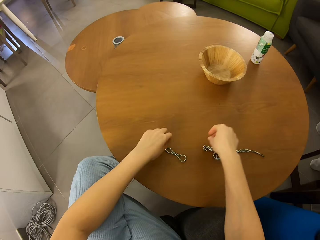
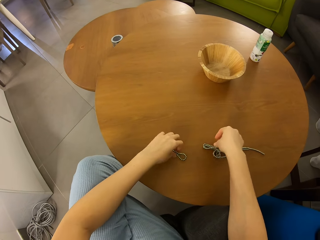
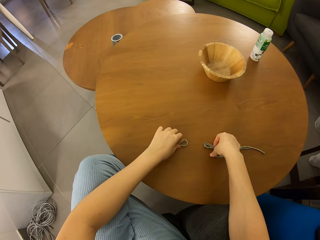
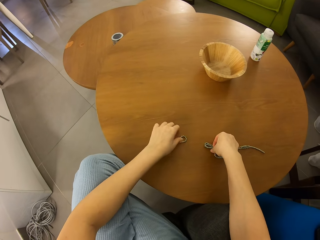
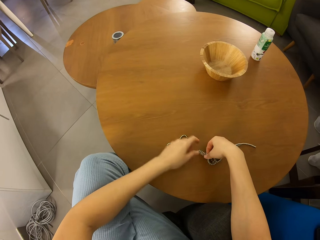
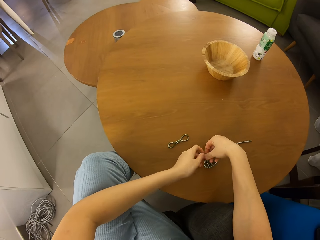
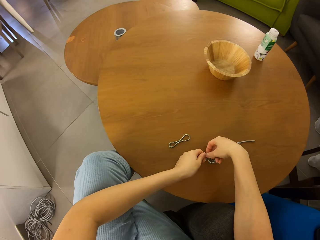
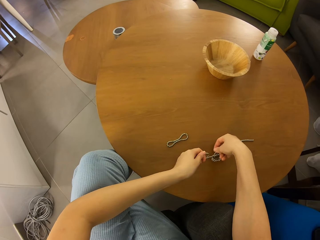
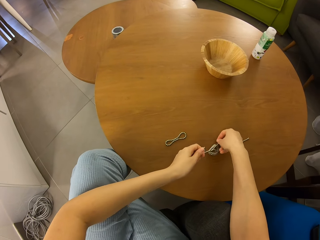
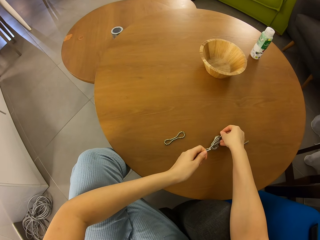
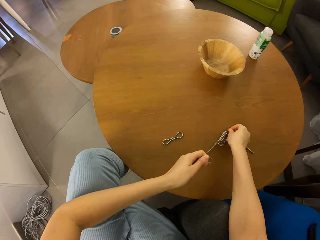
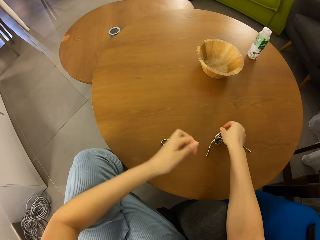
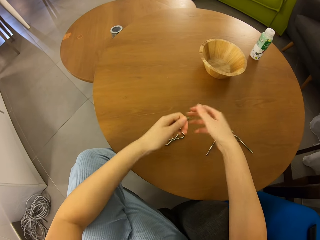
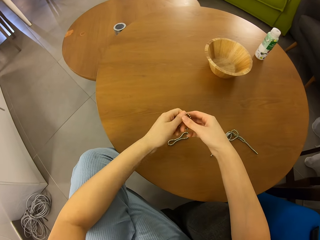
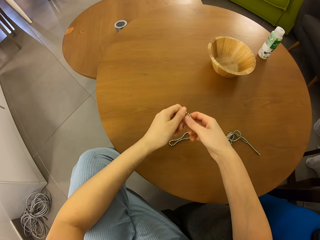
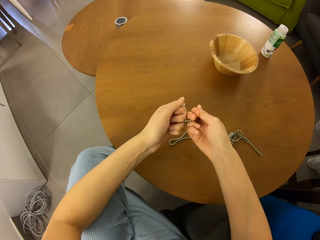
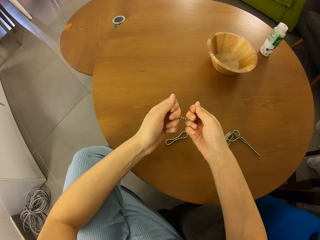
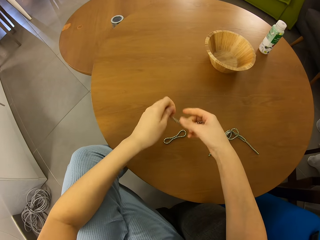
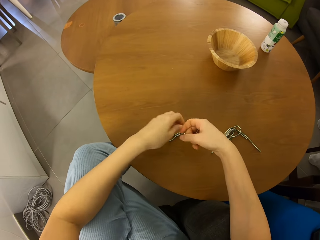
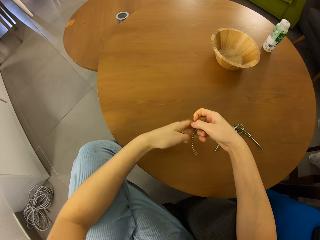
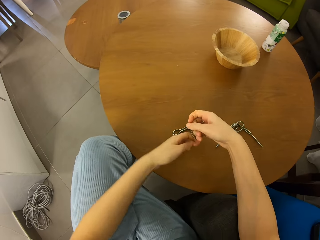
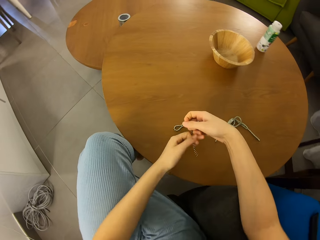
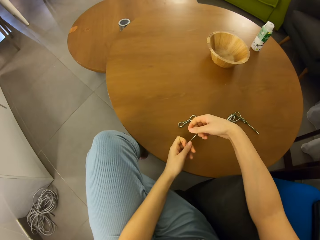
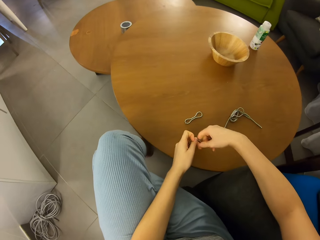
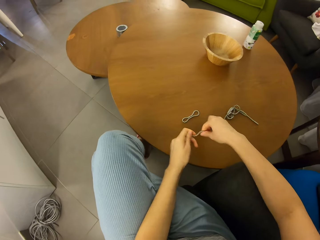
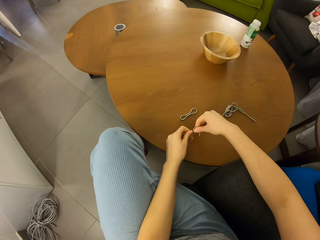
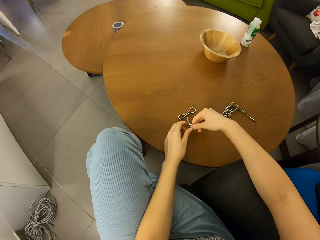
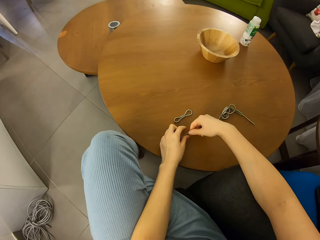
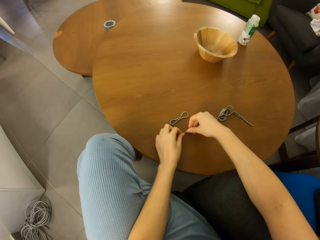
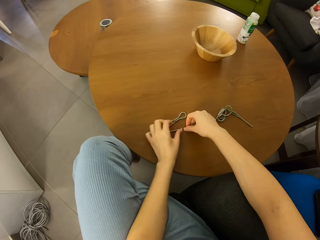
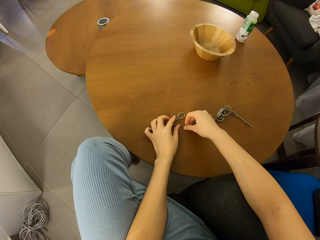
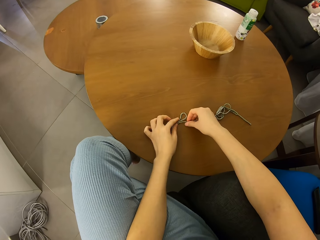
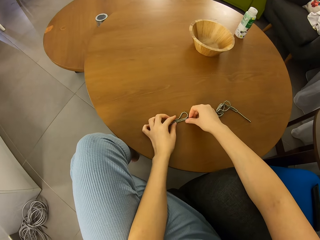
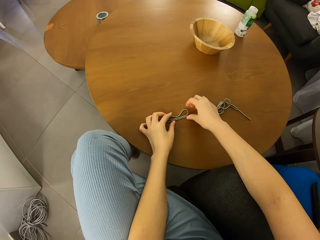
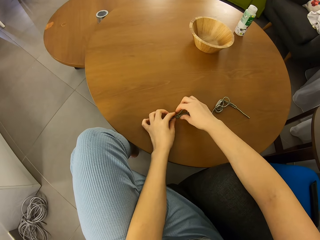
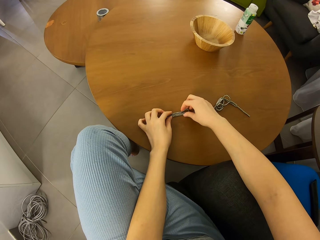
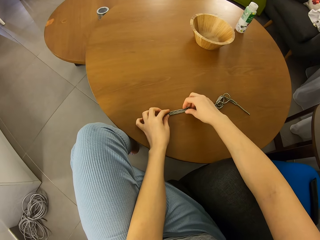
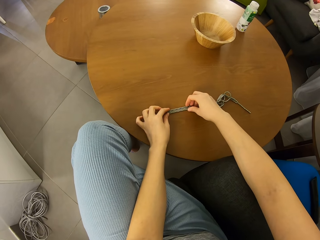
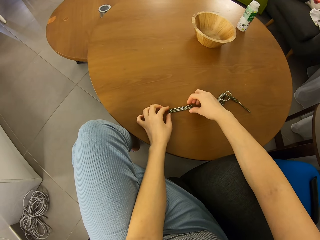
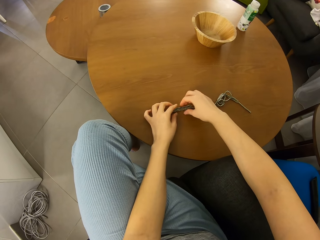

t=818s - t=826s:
The camera wearer puts neodymium magnet spheres on a table with their hands. They move the neodymium magnet spheres. They pick up the neodymium magnet spheres with their hands. They cut a piece of the neodymium magnet spheres. They separate the magnetic beads. They hold pieces of the neodymium magnet spheres with their hands. They join pieces of the neodymium magnet spheres together on the table.

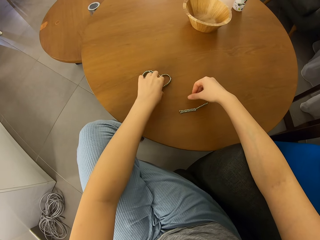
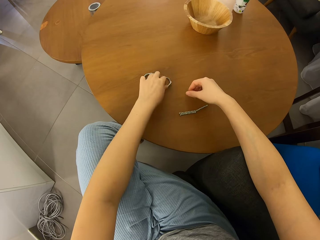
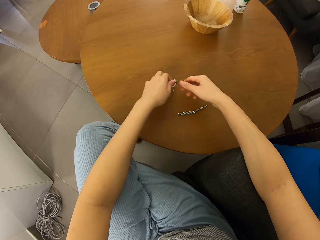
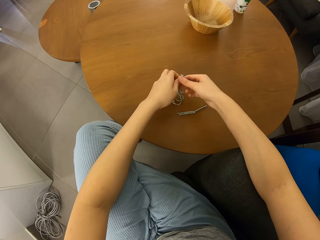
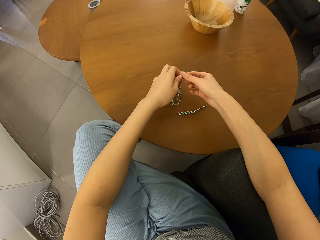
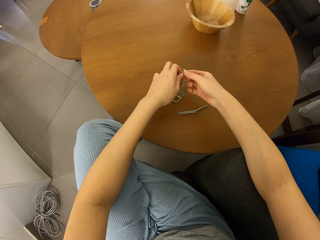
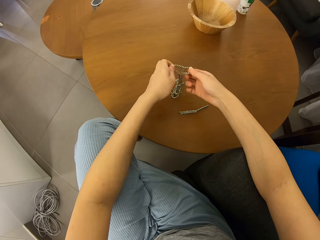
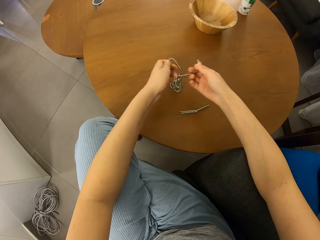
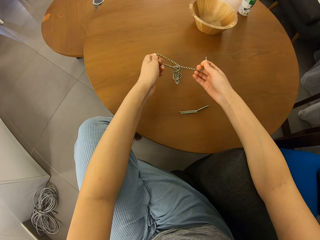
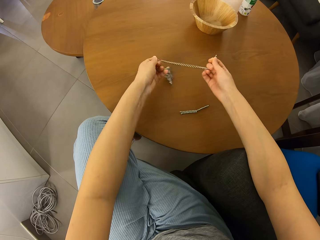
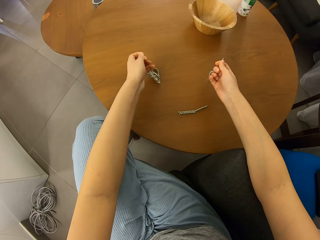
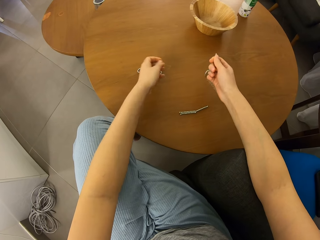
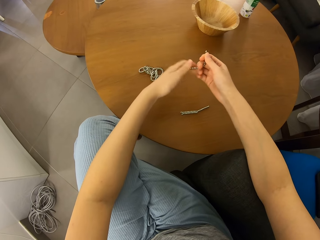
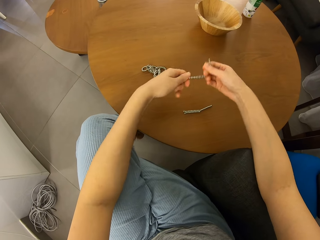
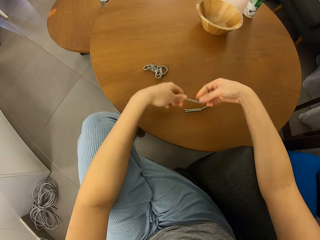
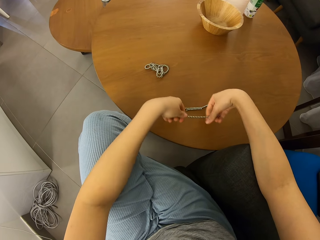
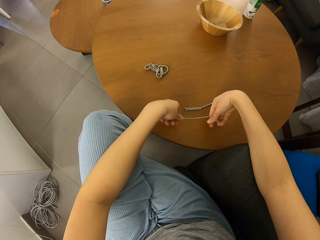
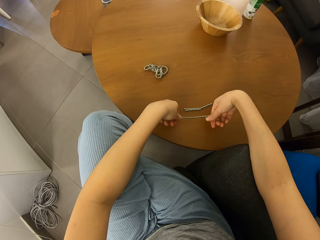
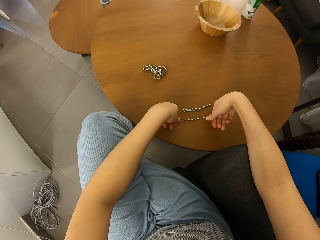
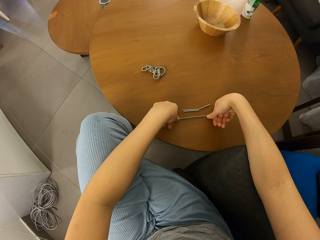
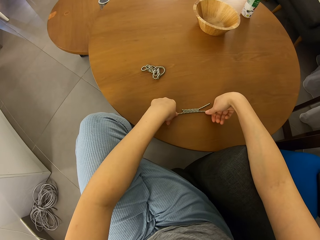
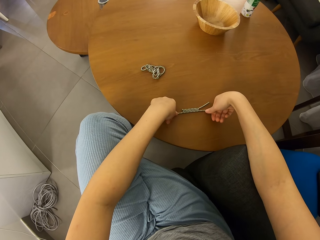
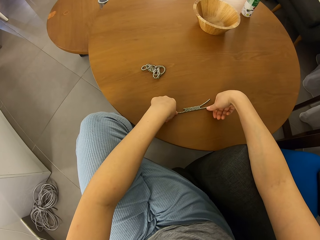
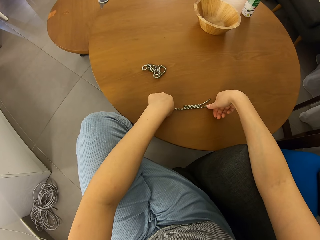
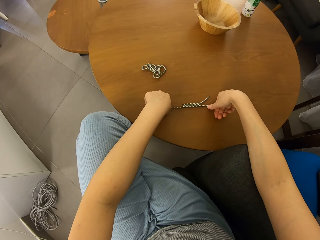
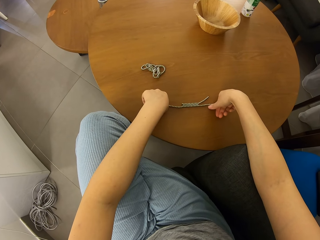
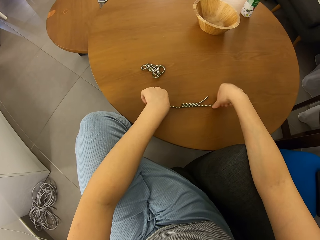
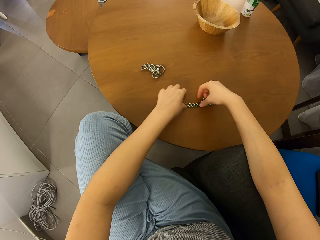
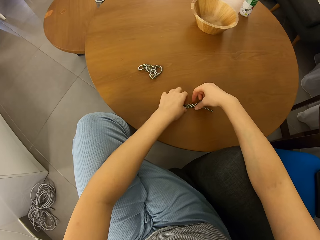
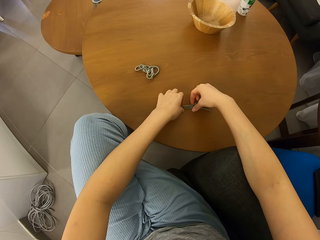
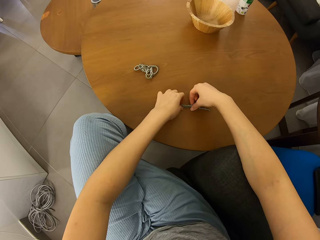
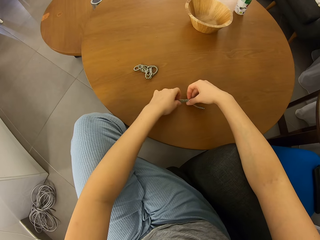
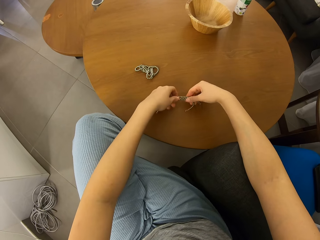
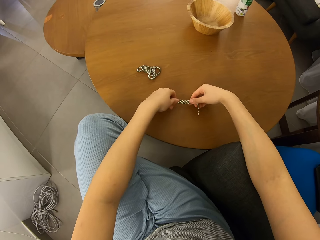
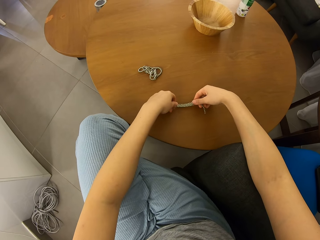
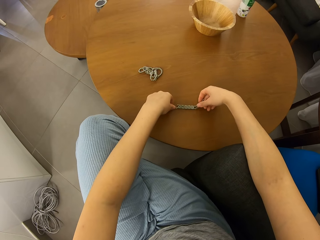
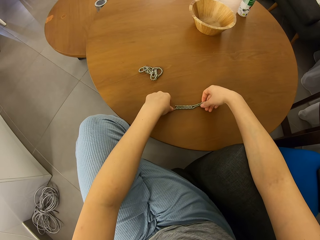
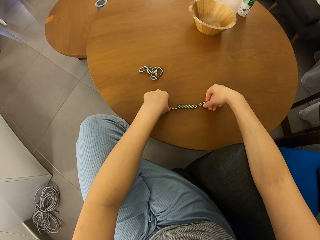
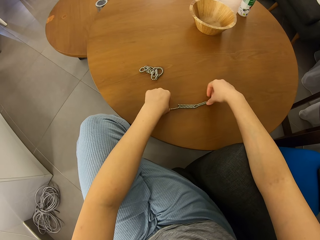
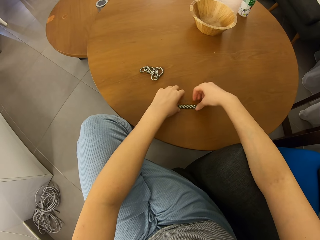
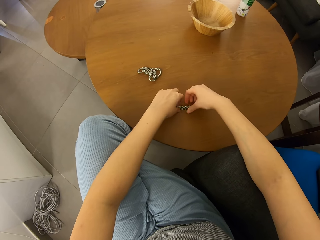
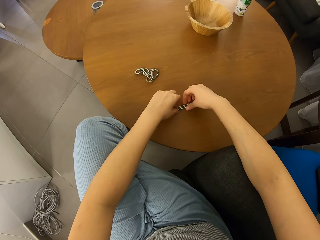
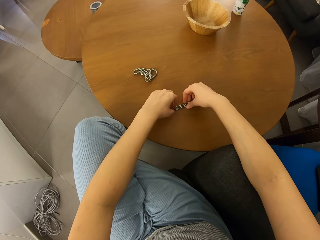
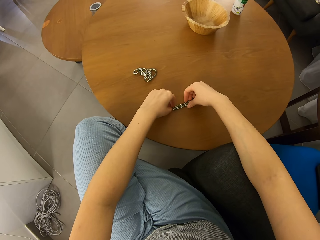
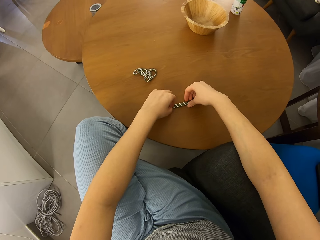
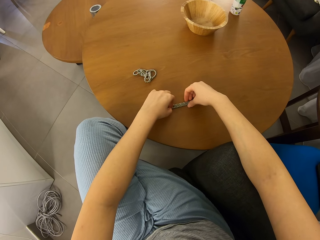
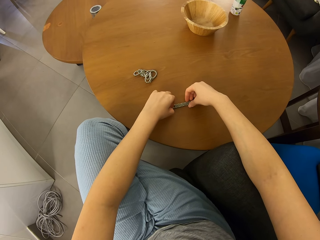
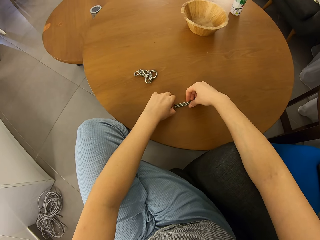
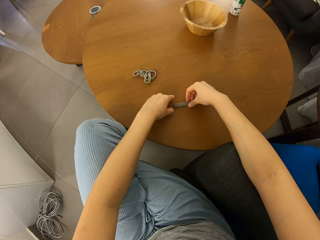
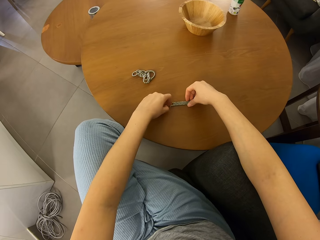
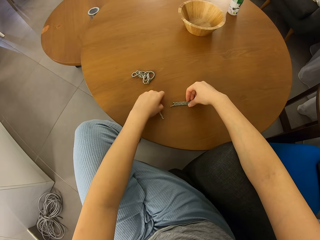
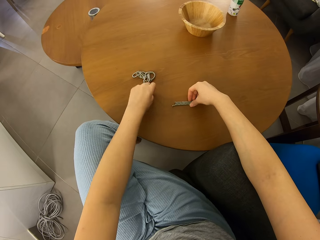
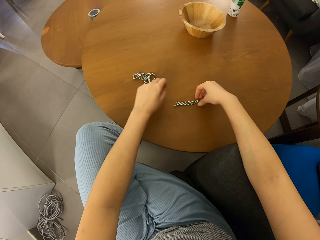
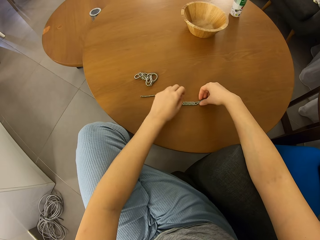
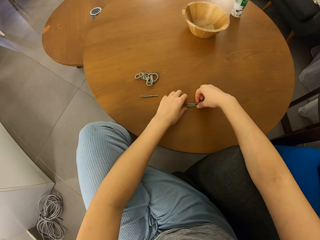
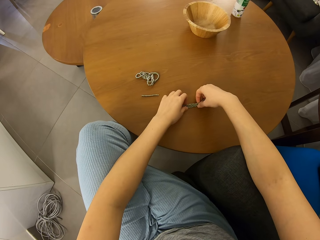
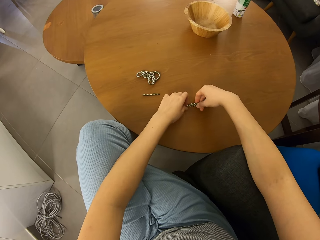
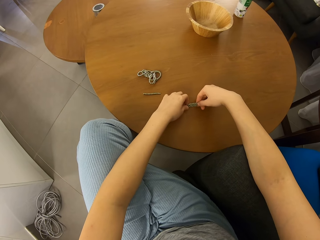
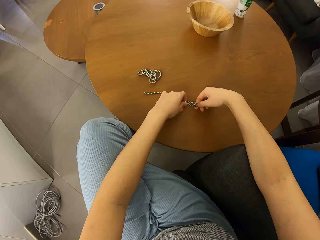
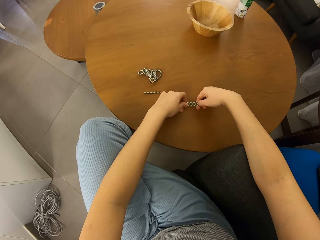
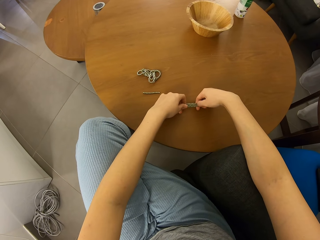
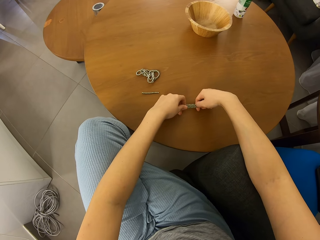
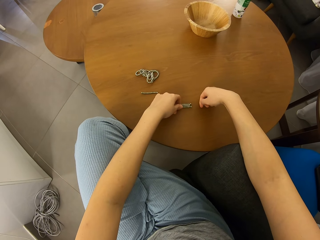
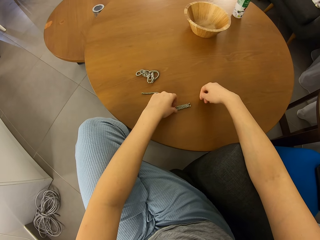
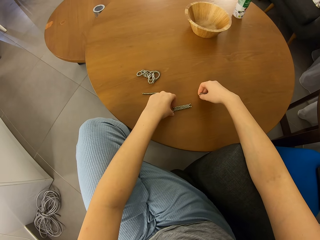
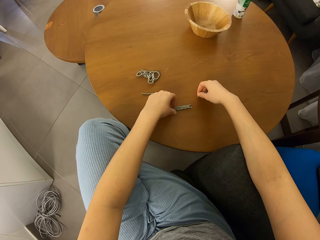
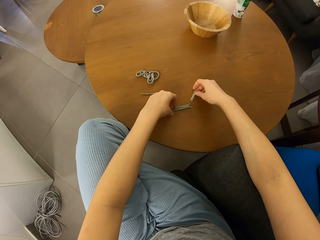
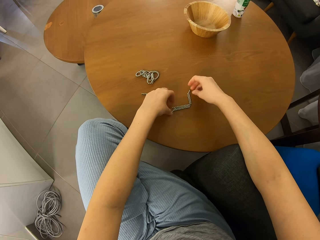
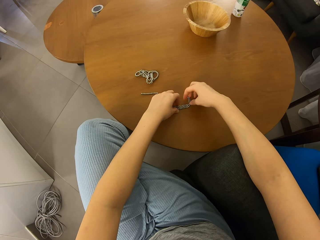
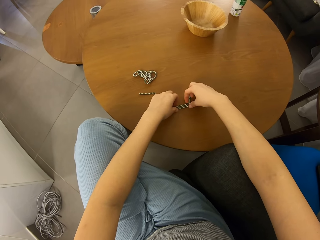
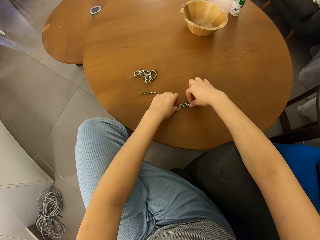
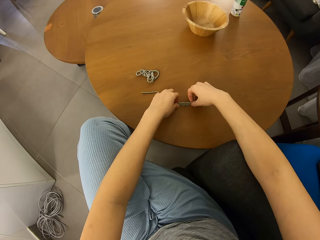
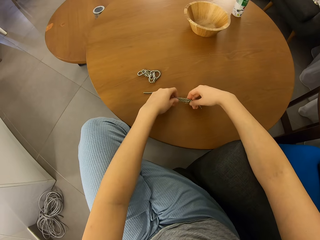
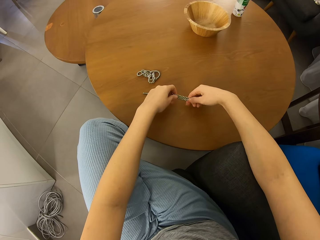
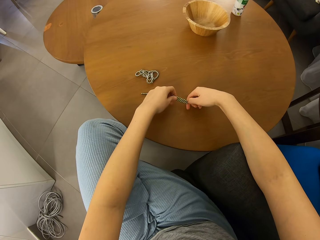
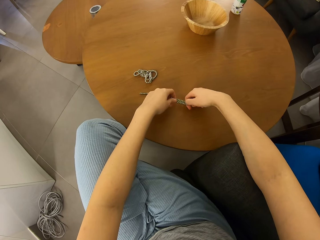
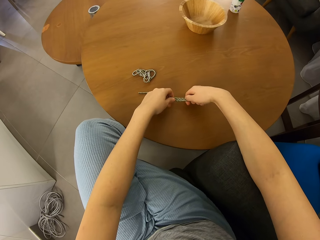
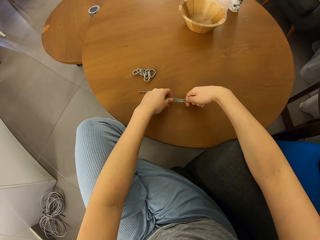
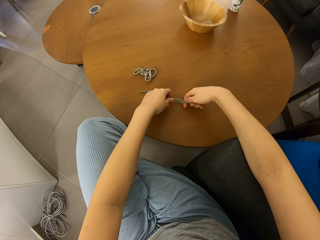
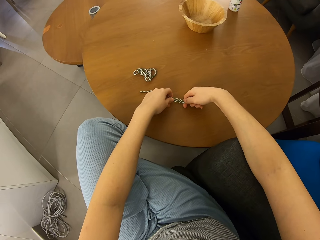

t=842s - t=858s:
The camera wearer picks up neodymium magnet spheres. They separate a piece of the neodymium magnet spheres with their hands. They put down the neodymium magnet spheres. They hold a piece of the neodymium magnet spheres with their hands. They place a piece of the neodymium magnet spheres on the table. They join the magnetic beads together on the table. They form a shape. They straighten pieces of the neodymium magnet spheres. They cut a piece of the neodymium magnet spheres on the table. They remove part of the magnetic beads. They move a piece of the neodymium magnet spheres. They lift pieces of the neodymium magnet spheres. They cut pieces of the neodymium magnet spheres.
